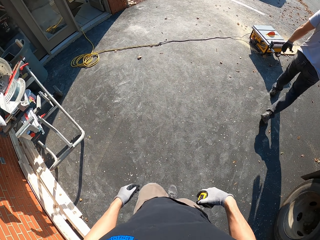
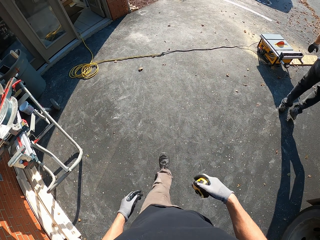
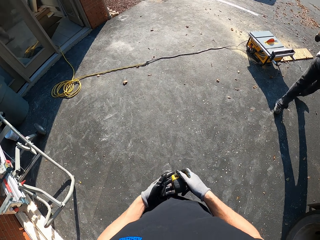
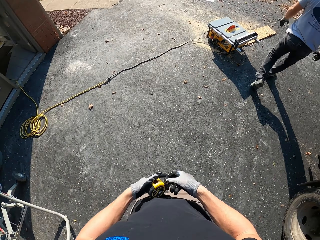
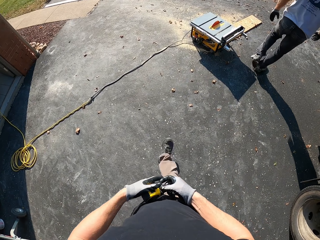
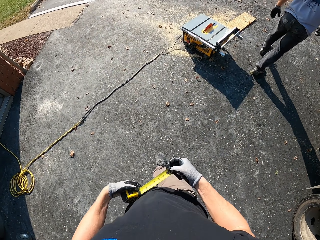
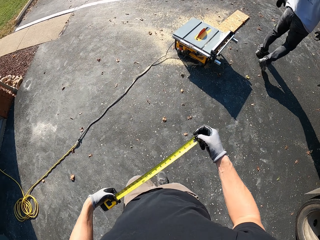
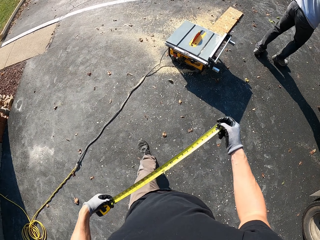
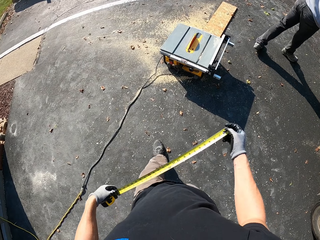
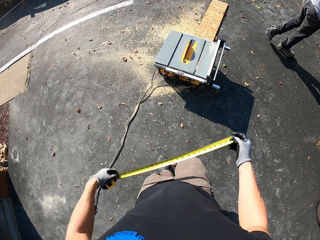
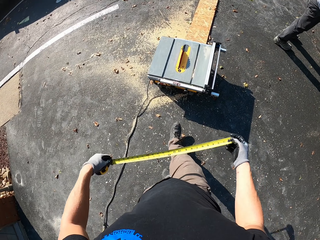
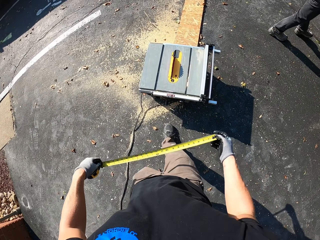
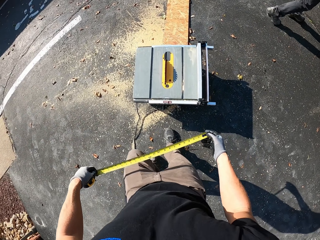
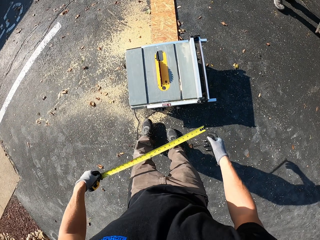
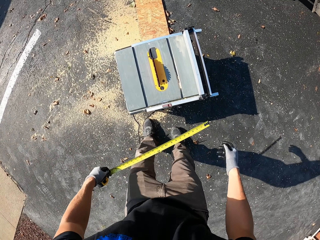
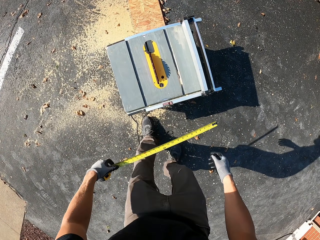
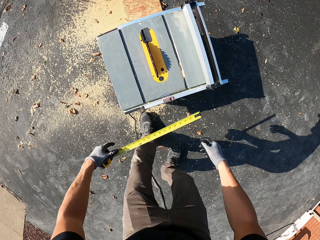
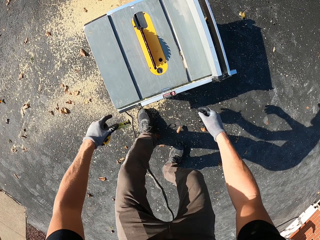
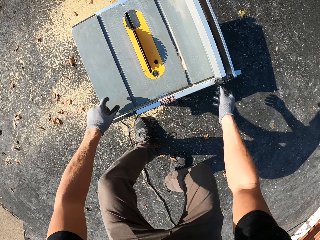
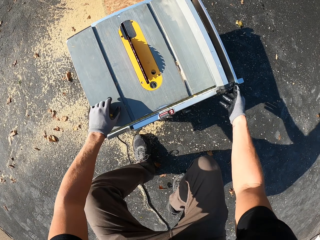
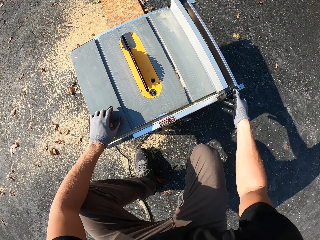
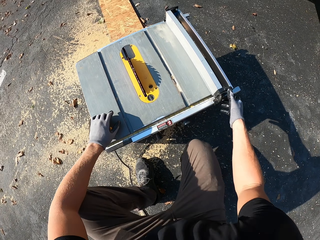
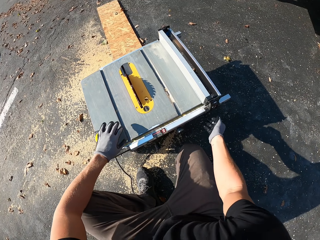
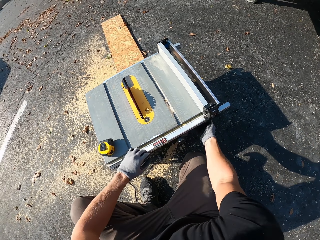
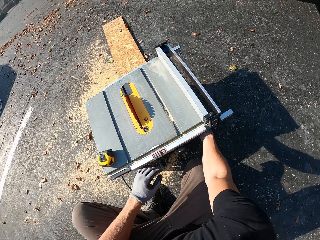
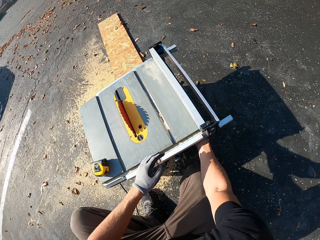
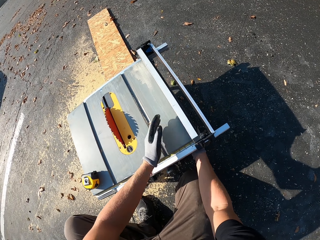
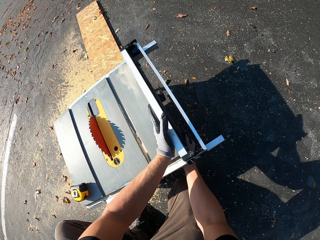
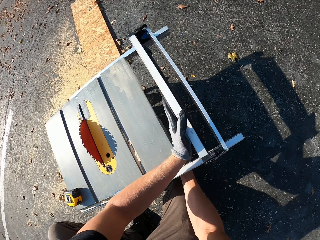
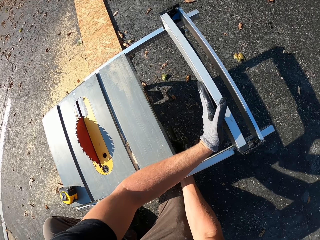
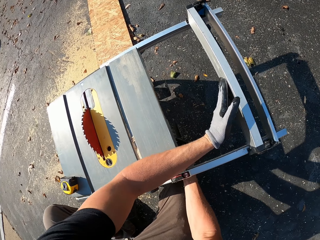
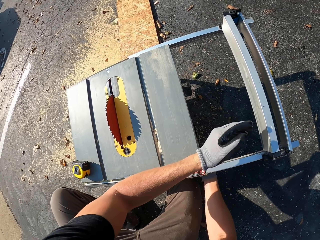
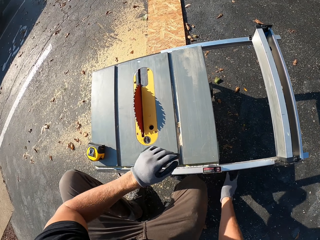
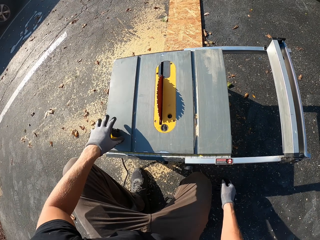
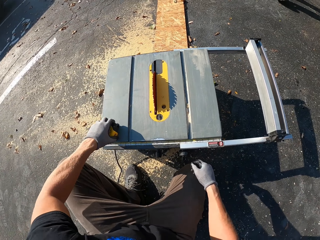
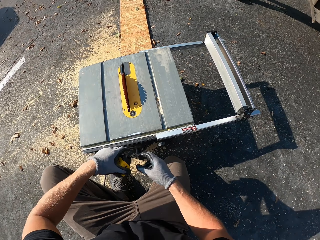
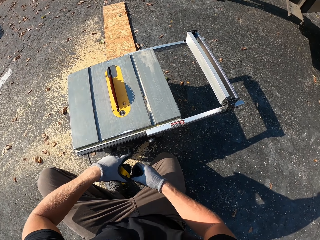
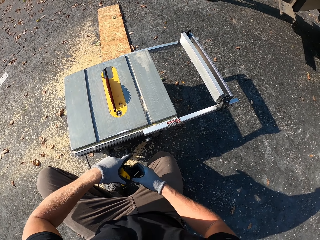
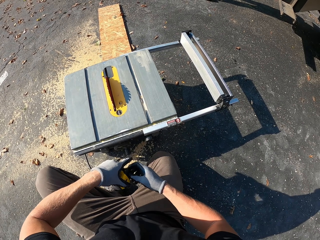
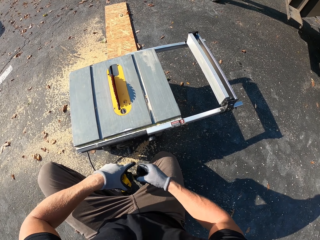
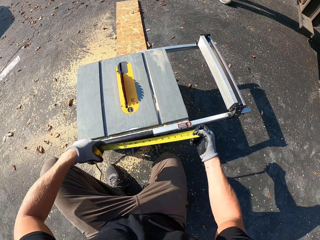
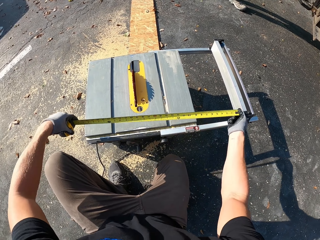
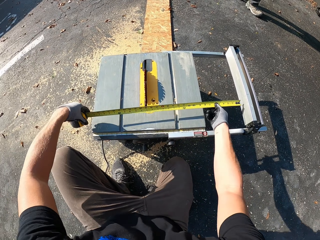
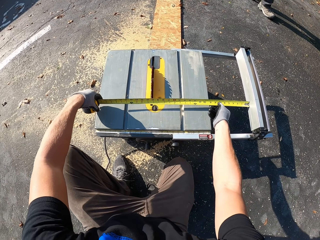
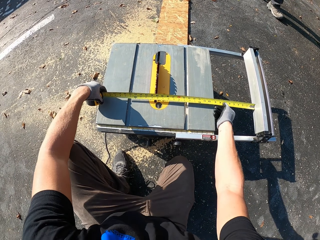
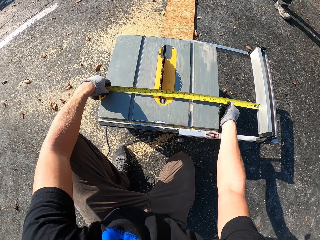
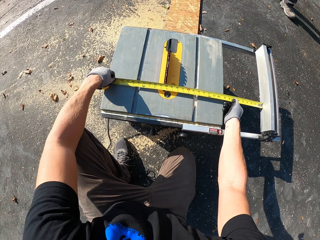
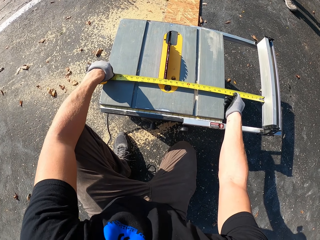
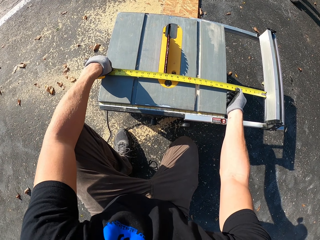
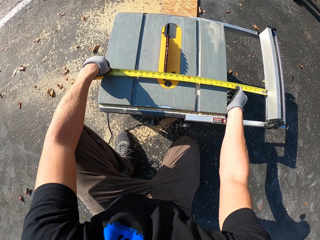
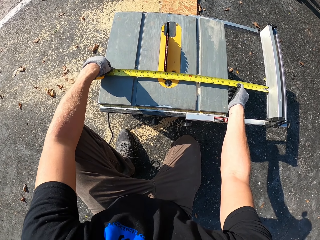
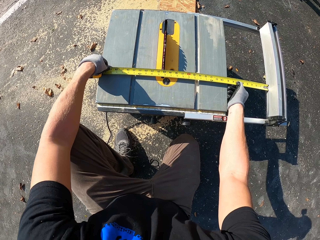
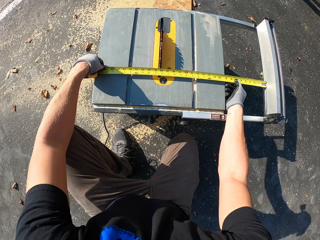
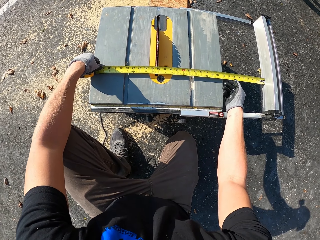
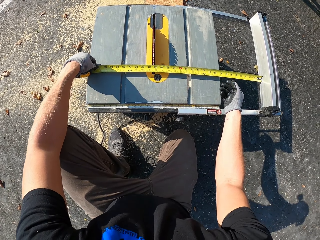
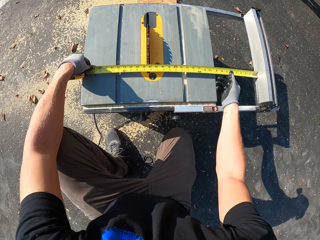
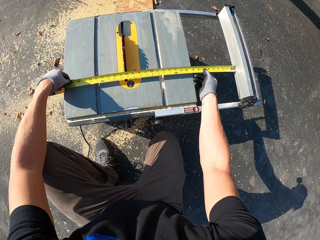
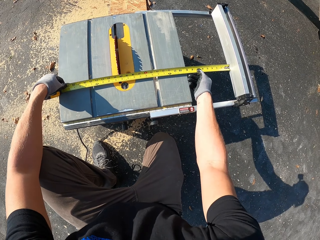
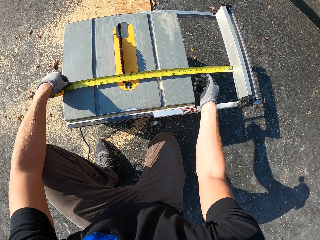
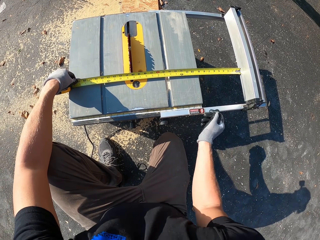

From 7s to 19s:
The camera wearer holds the steel tape with both hands. They stretch out the tape measure. They bend down. They hold a table wood cutter machine and adjust the table wood cutter machine. They hold the steel tape with both hands. They stretch out the tape measure. They measure the table wood cutter machine.

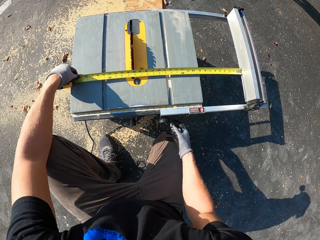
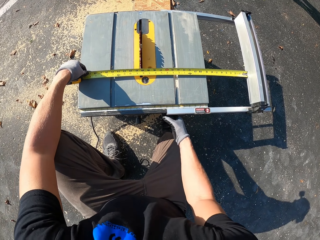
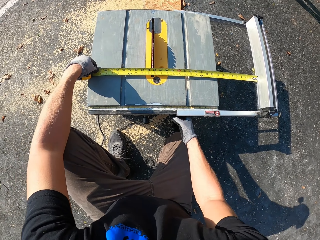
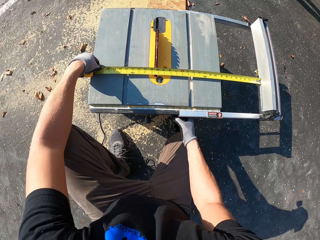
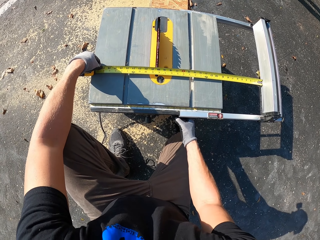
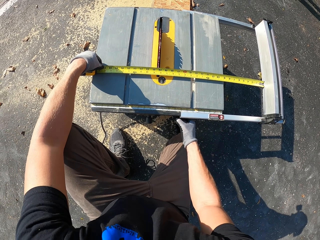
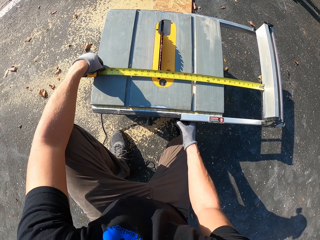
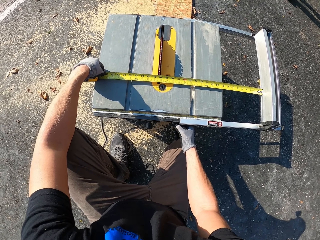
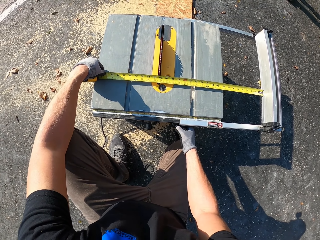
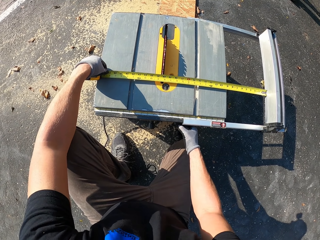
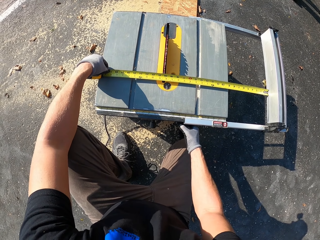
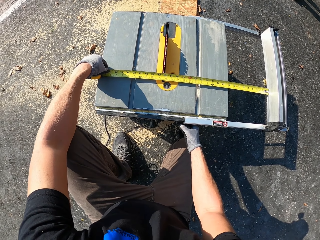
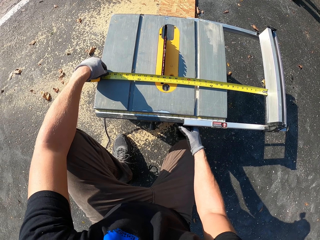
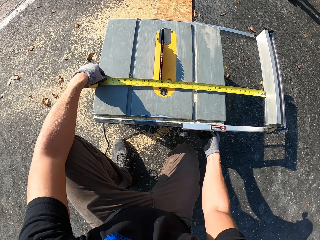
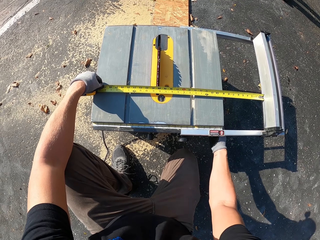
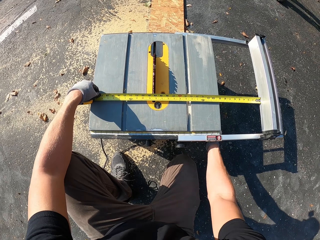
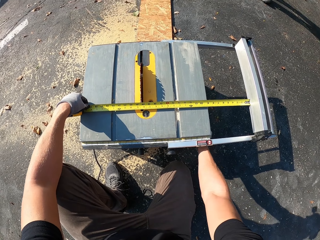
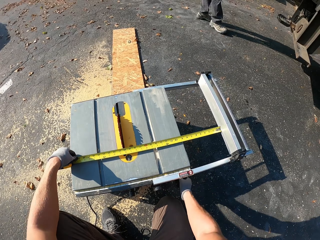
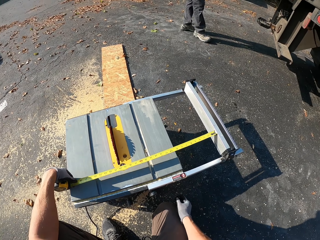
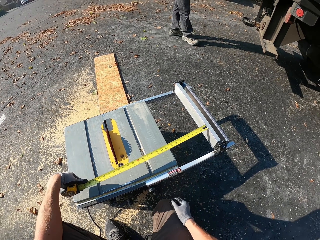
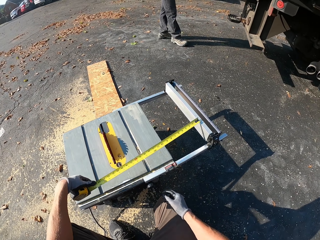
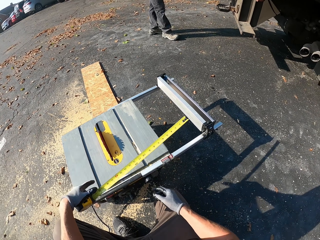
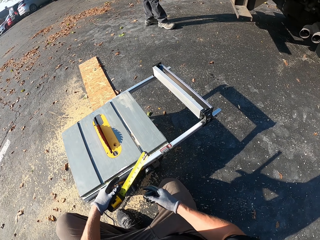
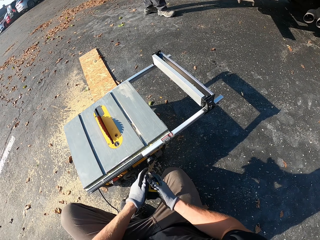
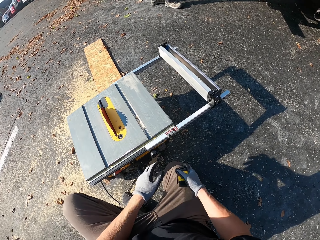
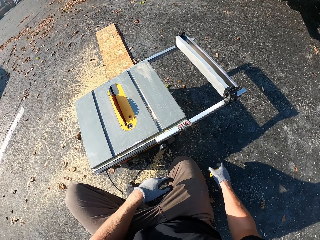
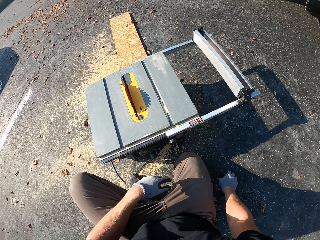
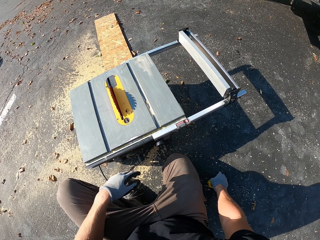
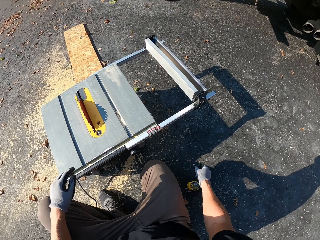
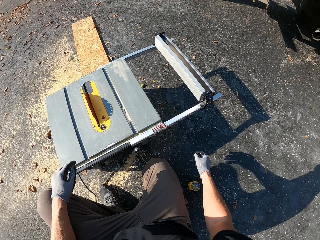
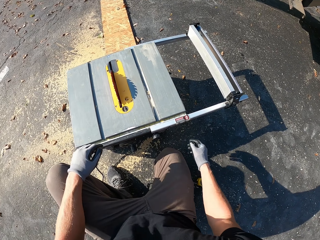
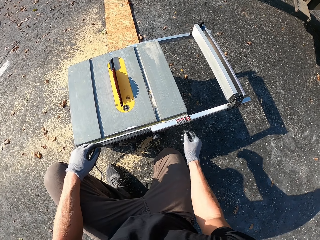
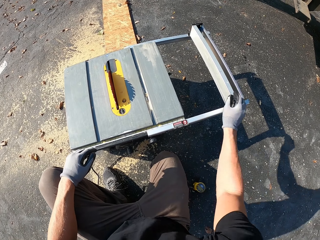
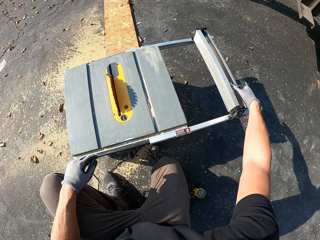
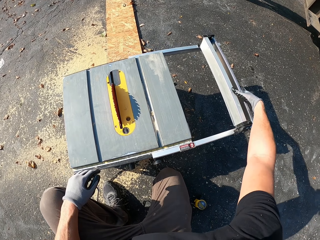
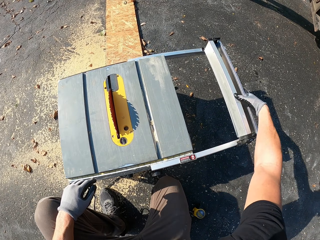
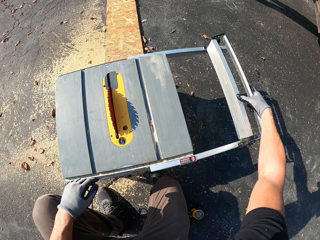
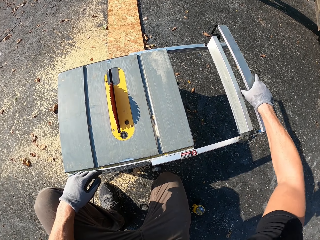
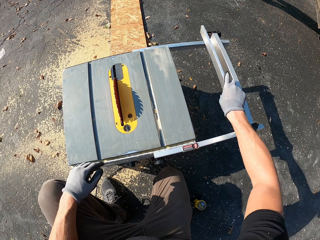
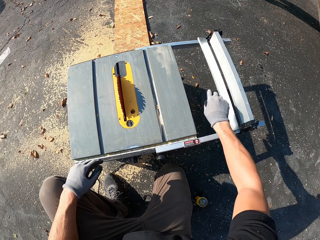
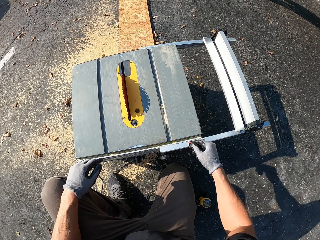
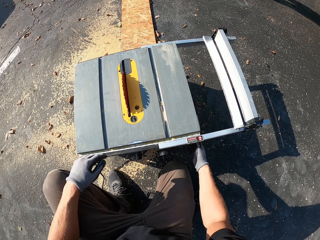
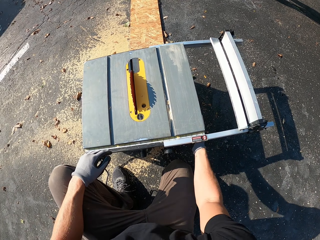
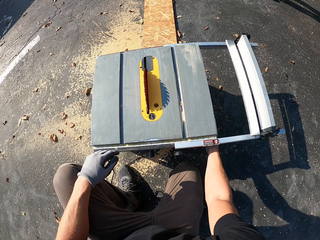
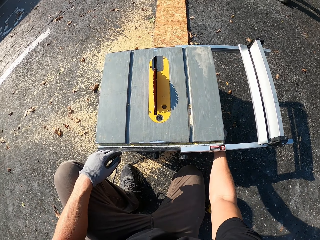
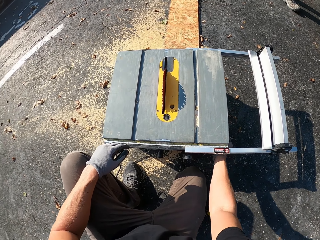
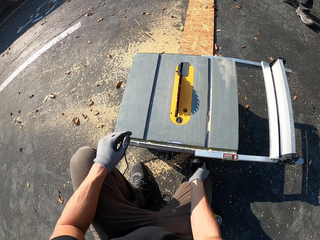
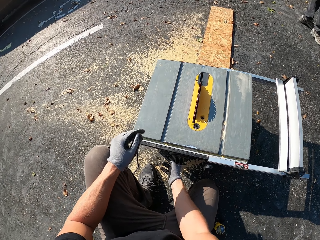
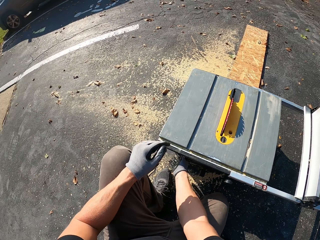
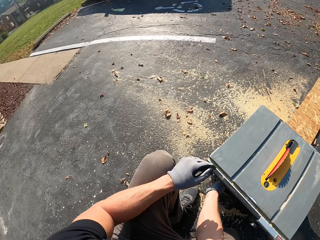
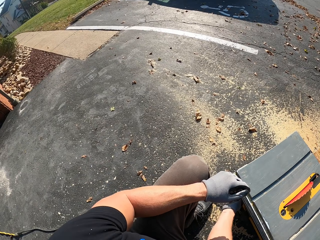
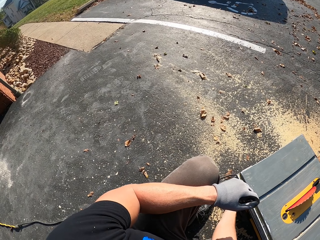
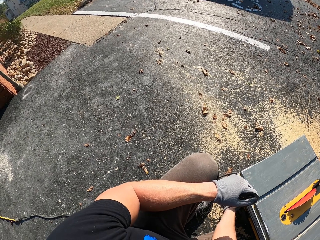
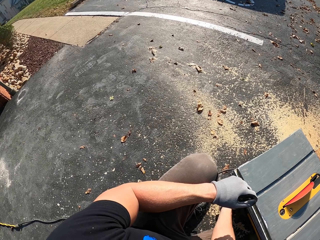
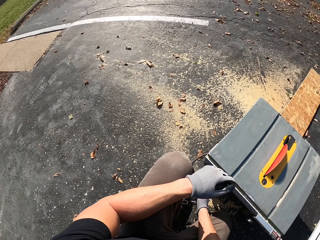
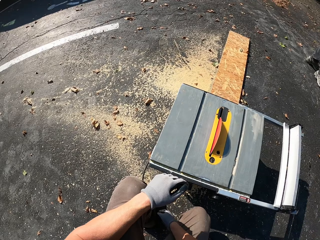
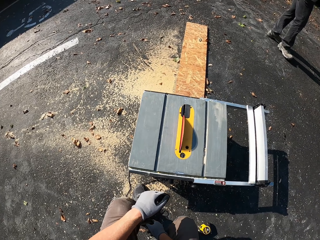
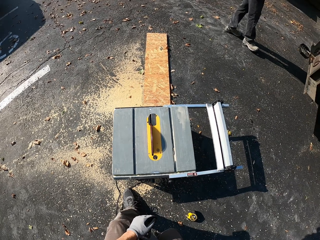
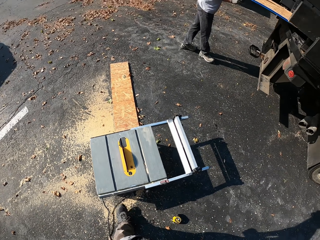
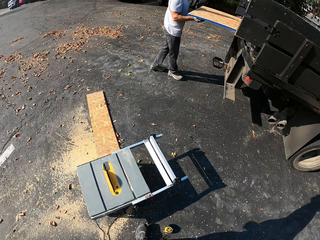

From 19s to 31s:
The camera wearer adjusts a knob on the bench machine. They remove the tape measure from the table wood cutter machine. They put down the steel tape on the ground. They hold the arm of the bench machine, flip the arm, and adjust the knob on the bench machine. They turn around.
